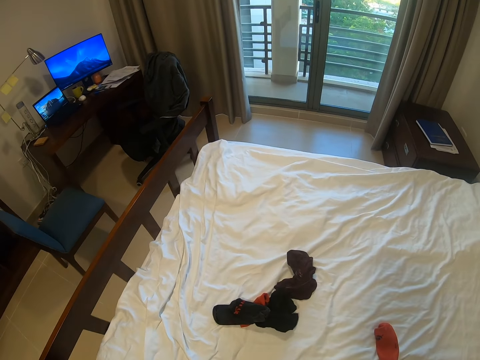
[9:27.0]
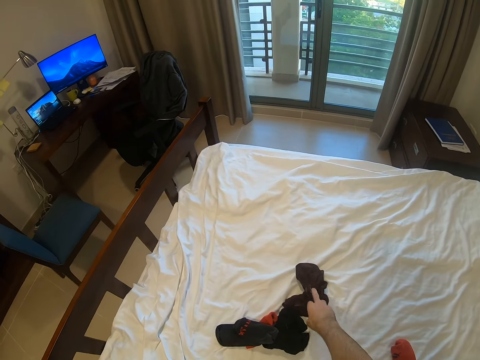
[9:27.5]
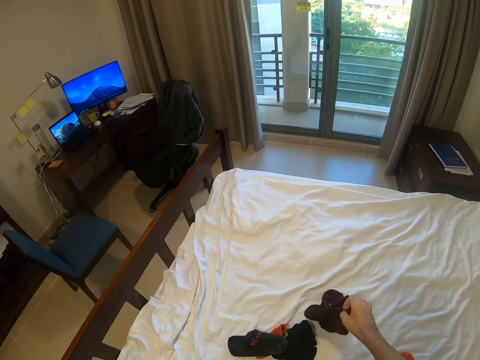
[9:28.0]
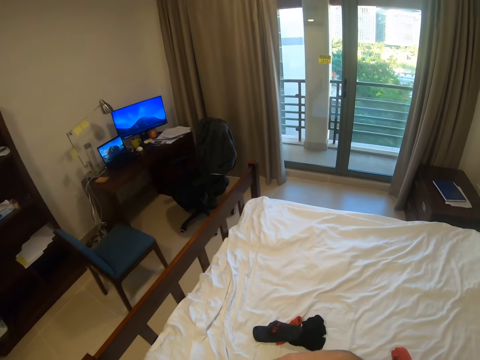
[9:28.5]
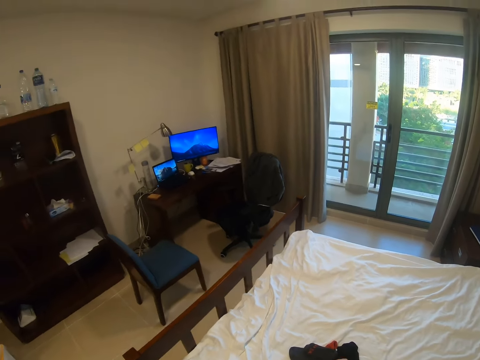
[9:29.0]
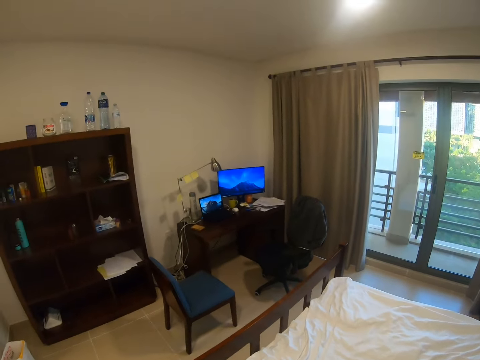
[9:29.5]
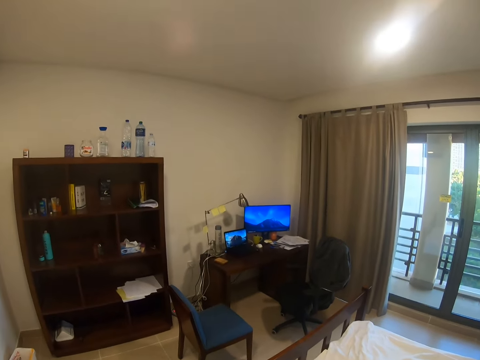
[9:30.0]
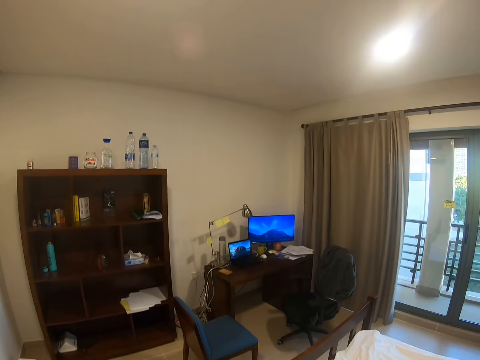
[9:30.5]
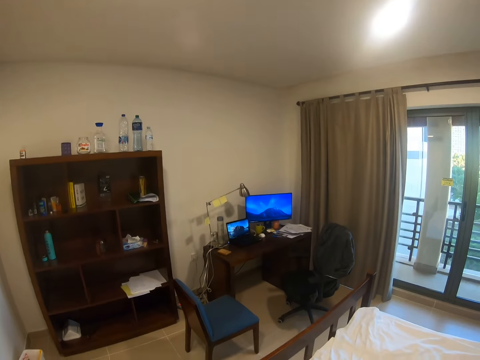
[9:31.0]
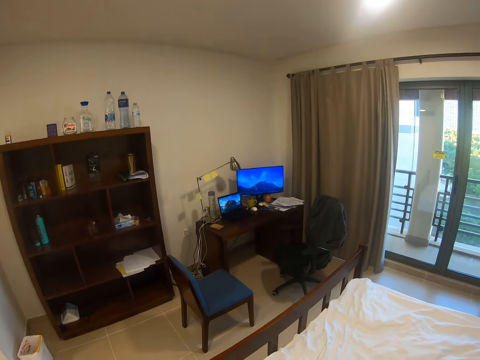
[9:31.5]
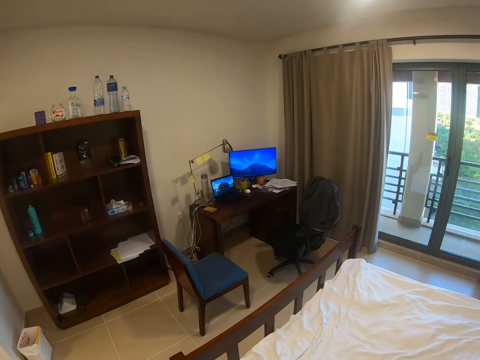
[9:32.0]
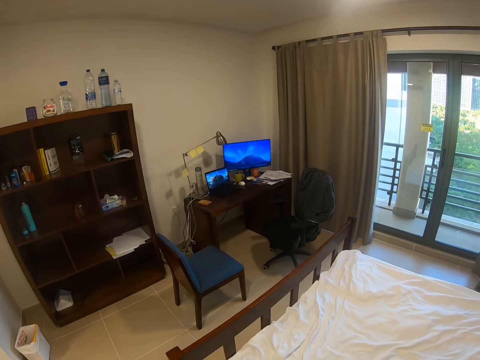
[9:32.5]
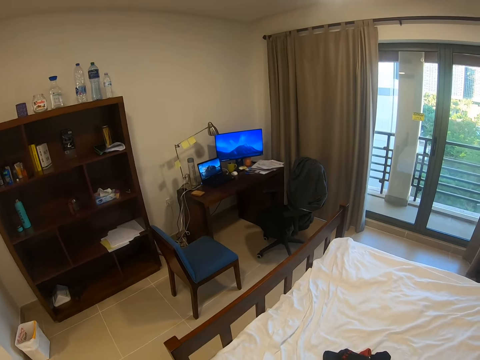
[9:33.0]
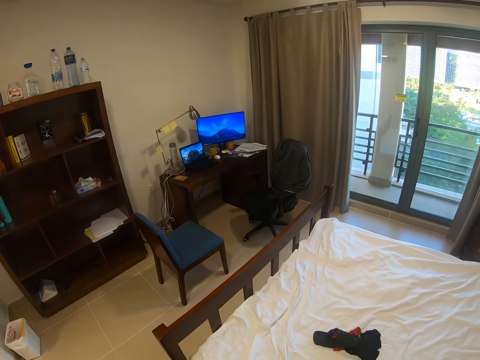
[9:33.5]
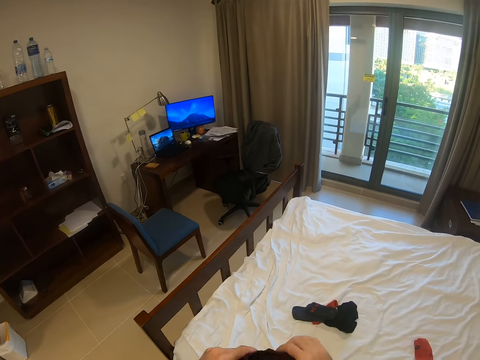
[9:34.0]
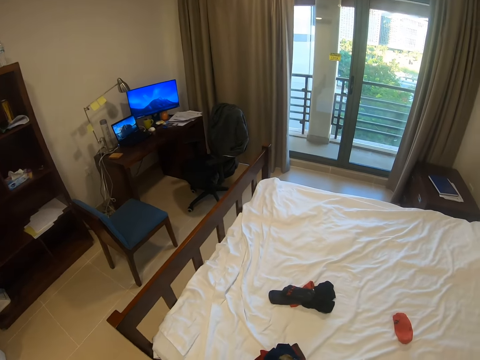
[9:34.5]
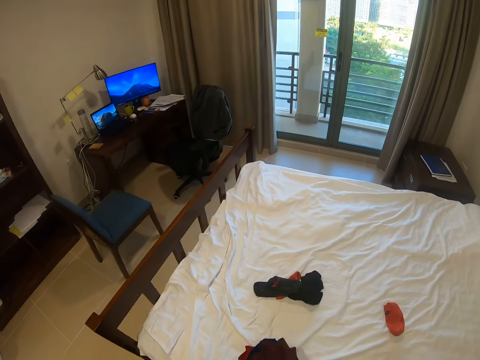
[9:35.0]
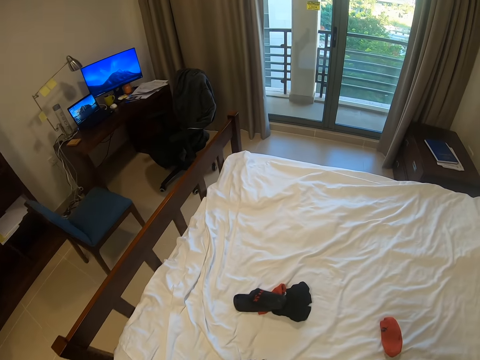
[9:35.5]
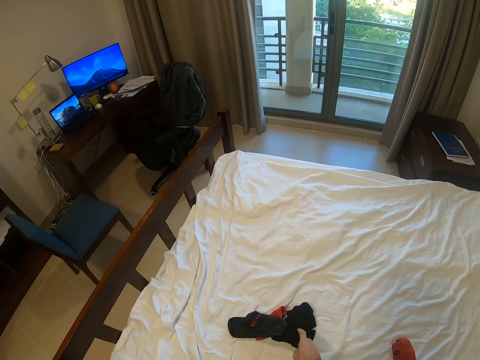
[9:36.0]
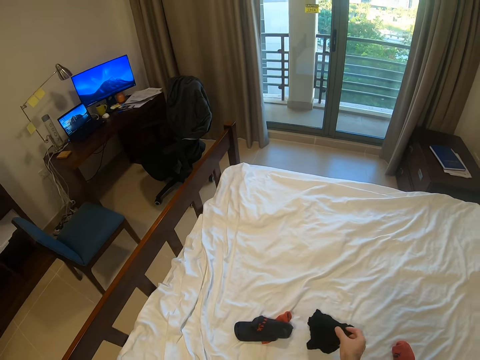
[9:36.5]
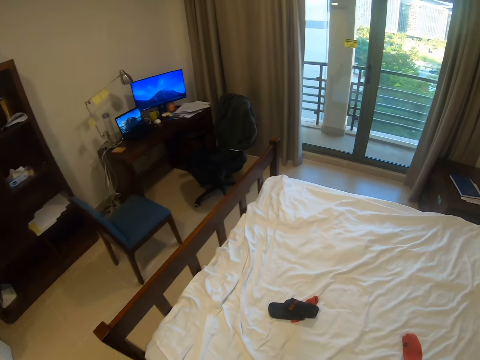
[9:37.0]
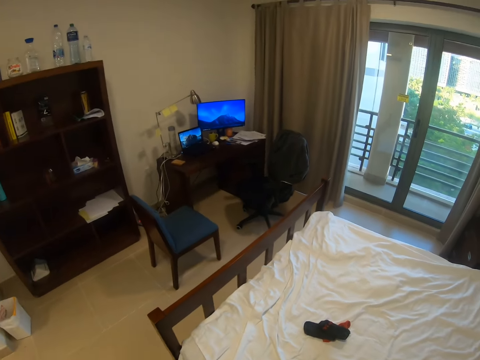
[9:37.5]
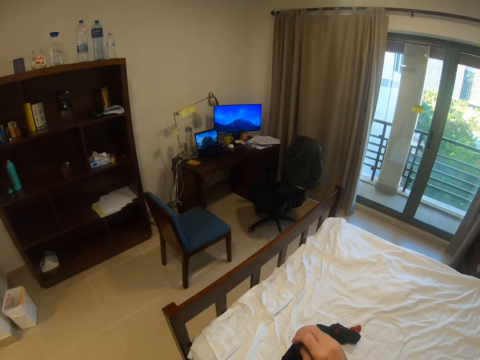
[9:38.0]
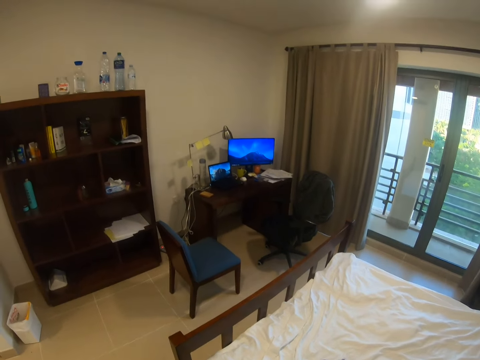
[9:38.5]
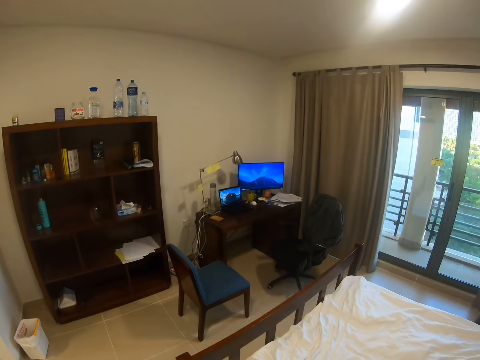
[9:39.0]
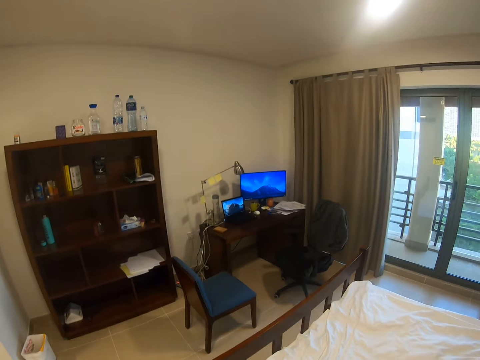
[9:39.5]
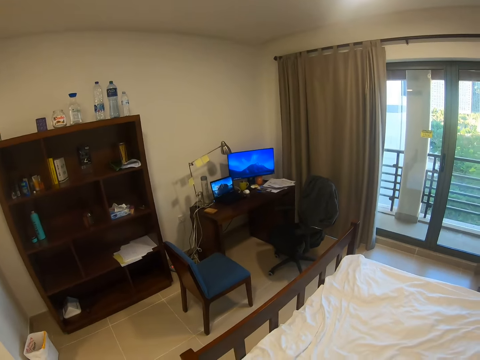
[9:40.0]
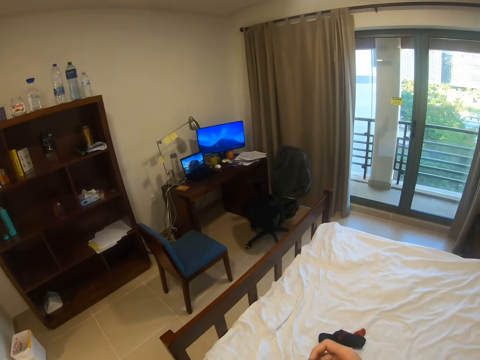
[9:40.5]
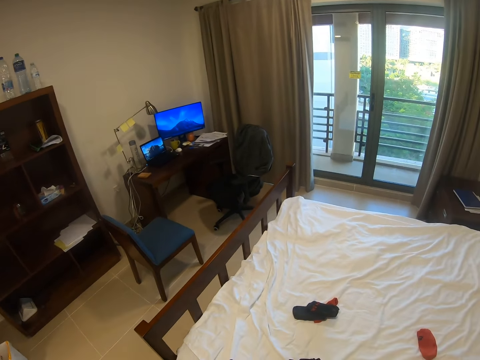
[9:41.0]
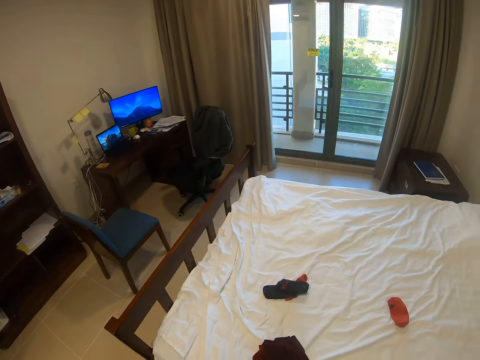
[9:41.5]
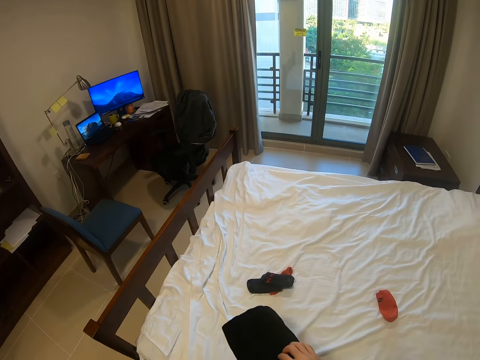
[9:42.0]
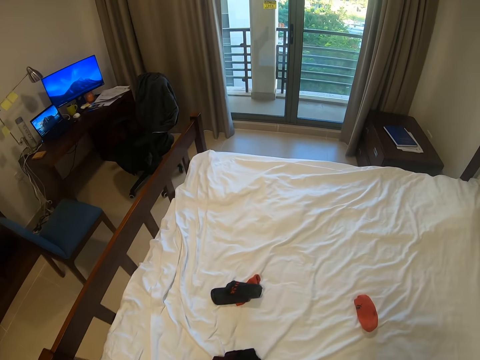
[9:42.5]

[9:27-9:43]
The camera wearer picks up a cloth from the bed. They fold the cloth. They sing. They pick up a cloth from the bed. They fold the cloth. They sing.

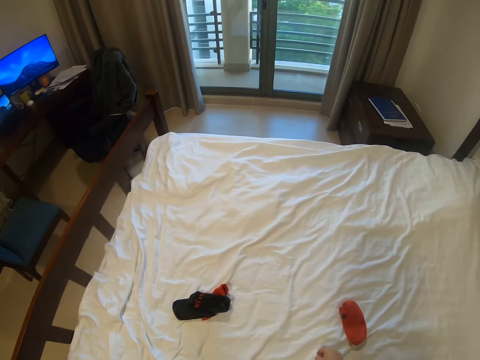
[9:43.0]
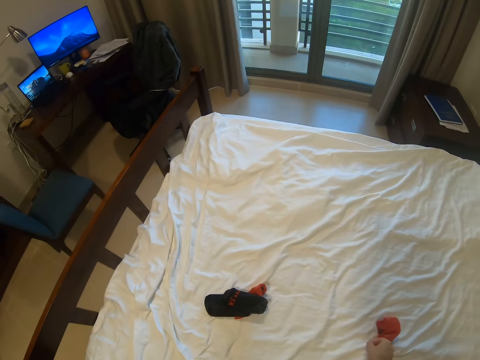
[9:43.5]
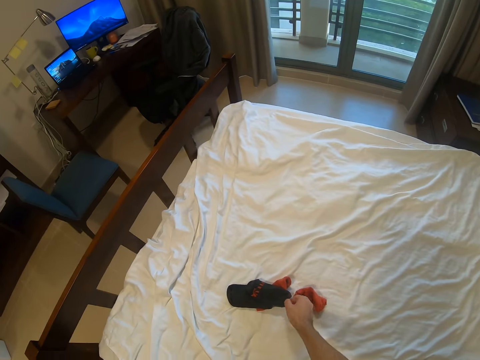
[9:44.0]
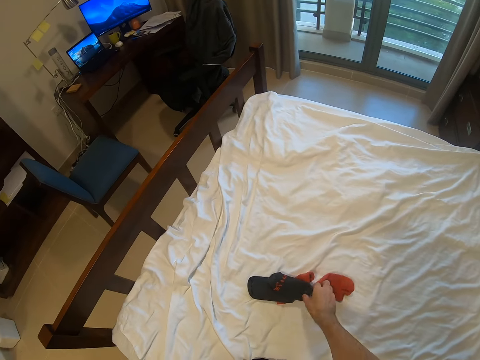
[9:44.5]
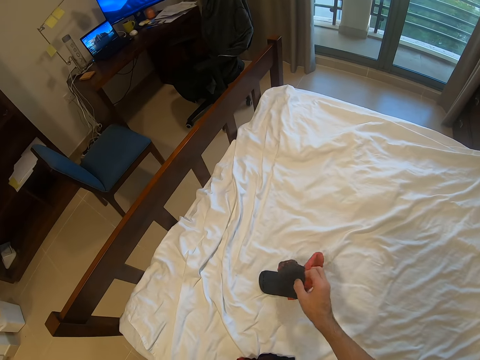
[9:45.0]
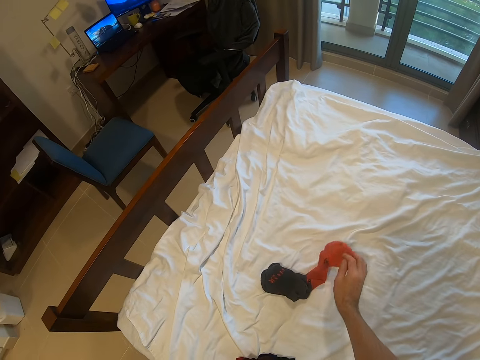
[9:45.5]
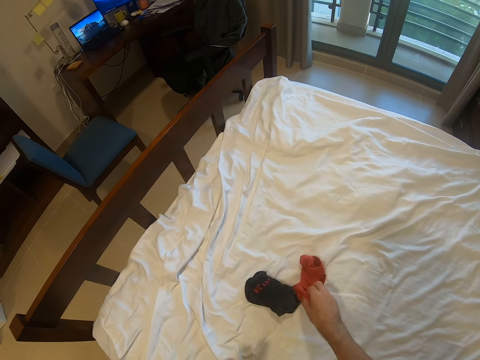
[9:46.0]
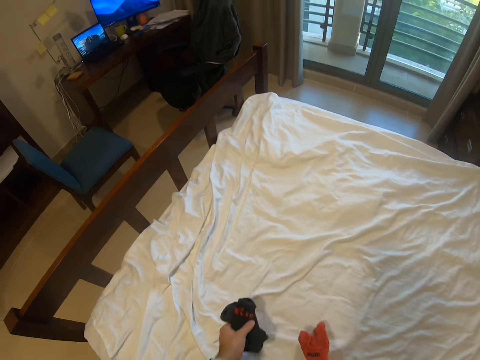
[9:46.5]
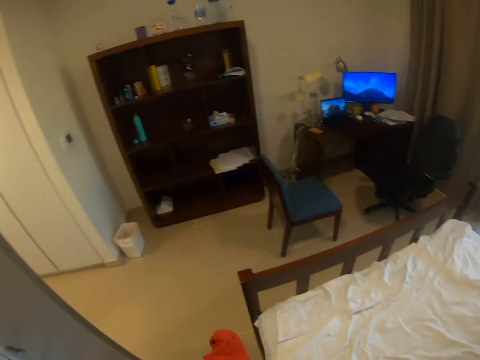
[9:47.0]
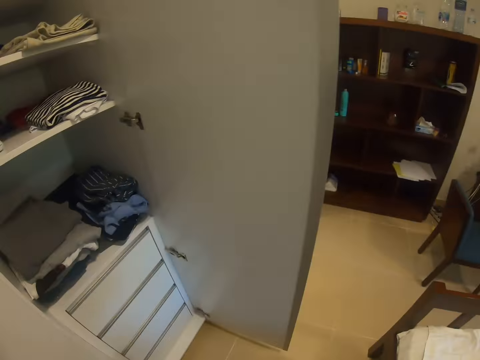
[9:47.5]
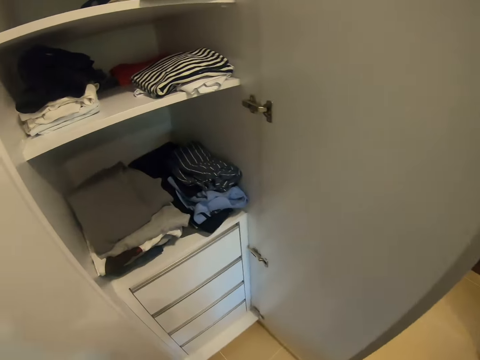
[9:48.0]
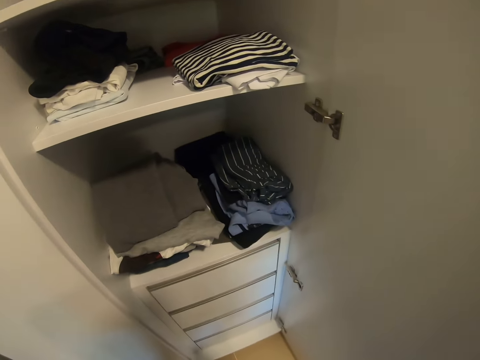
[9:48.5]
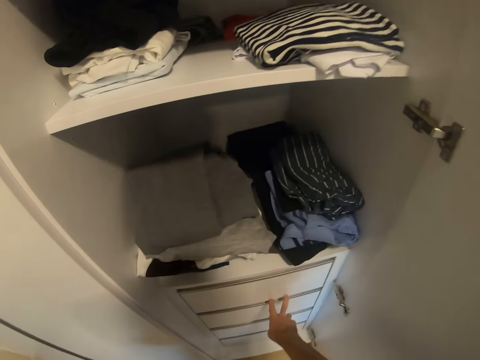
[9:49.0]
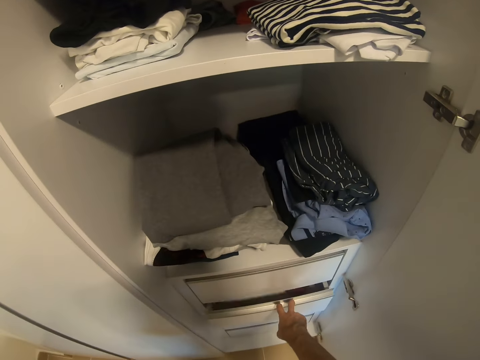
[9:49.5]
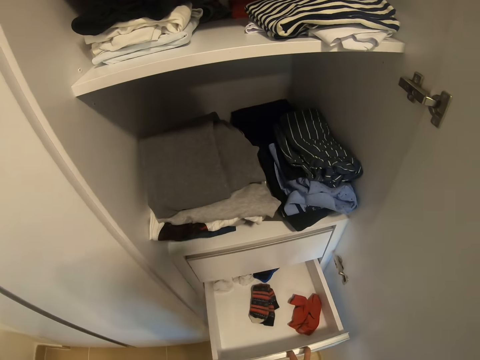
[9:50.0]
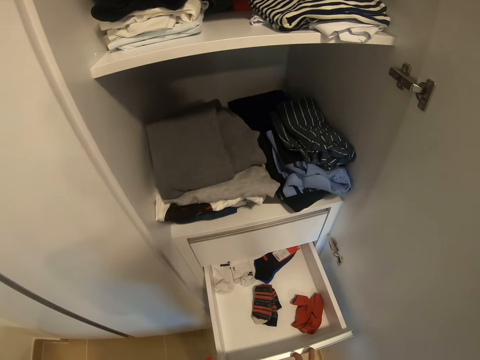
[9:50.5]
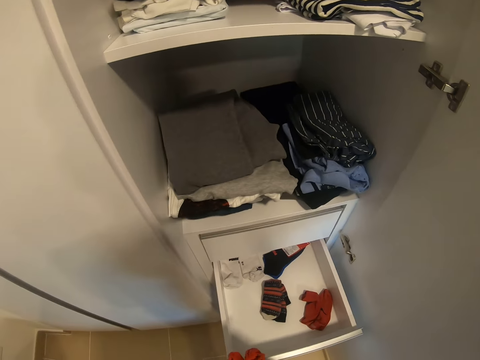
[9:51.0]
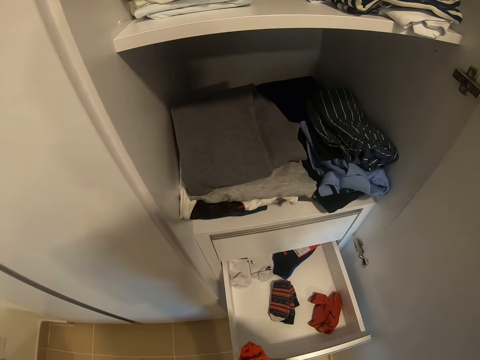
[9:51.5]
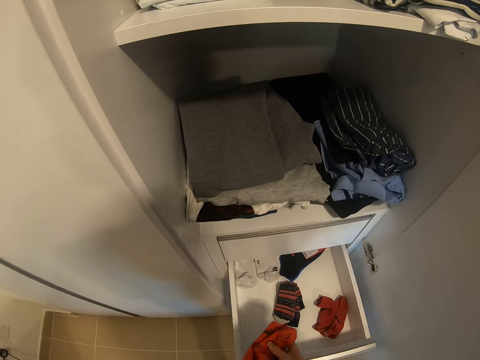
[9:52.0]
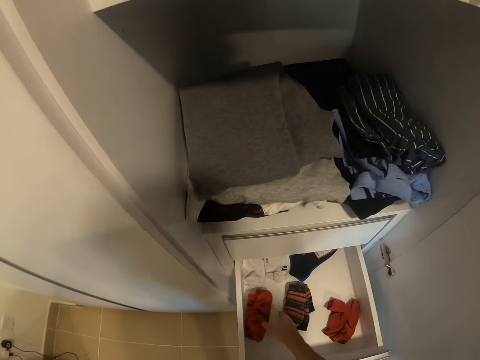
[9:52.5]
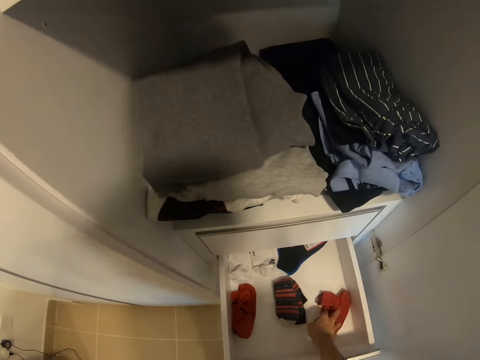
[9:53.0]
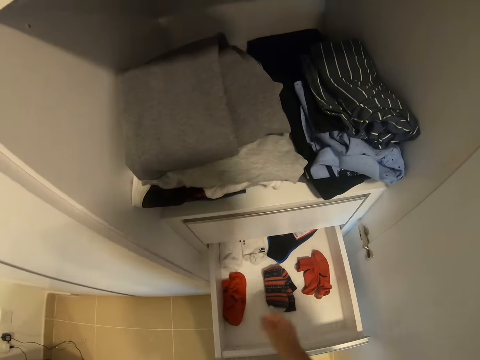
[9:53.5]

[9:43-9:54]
The camera wearer picks up the socks from the bed. They pick up a sock. They walk. They open the drawer. They put the socks in the drawer. They arrange the socks in the drawer.
